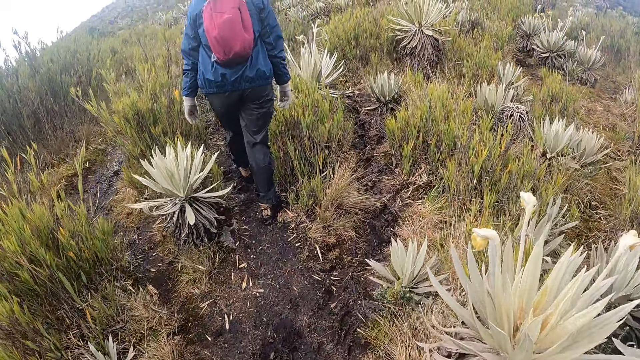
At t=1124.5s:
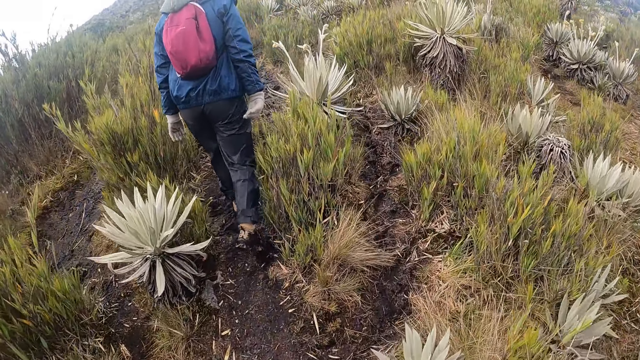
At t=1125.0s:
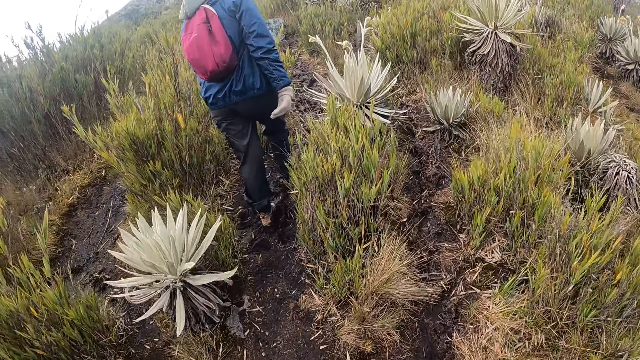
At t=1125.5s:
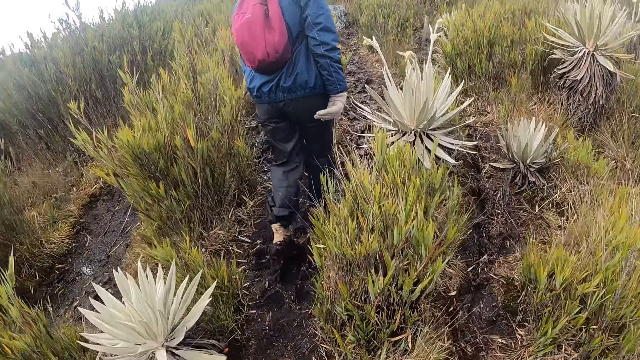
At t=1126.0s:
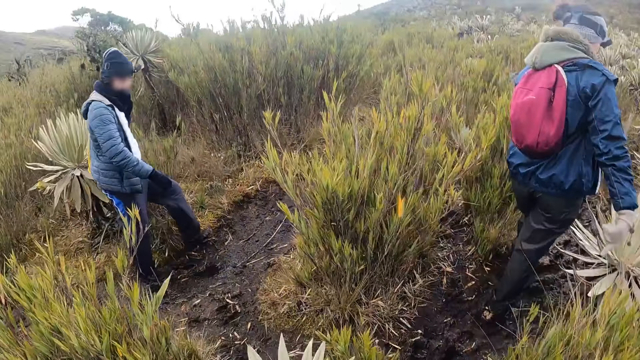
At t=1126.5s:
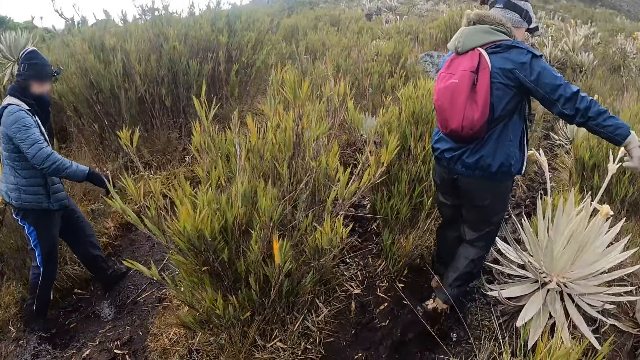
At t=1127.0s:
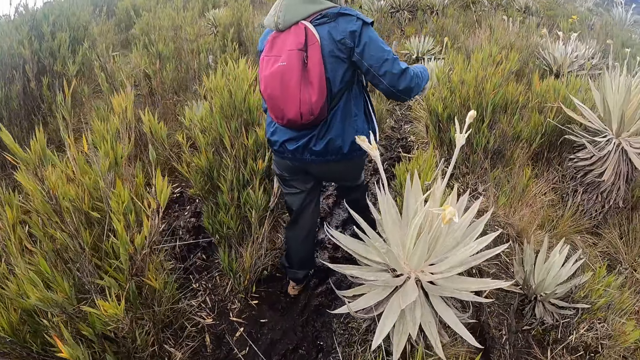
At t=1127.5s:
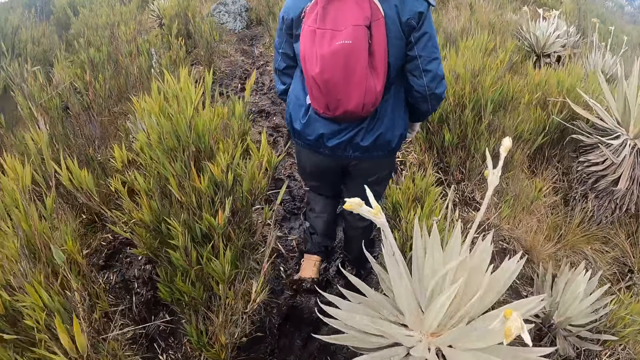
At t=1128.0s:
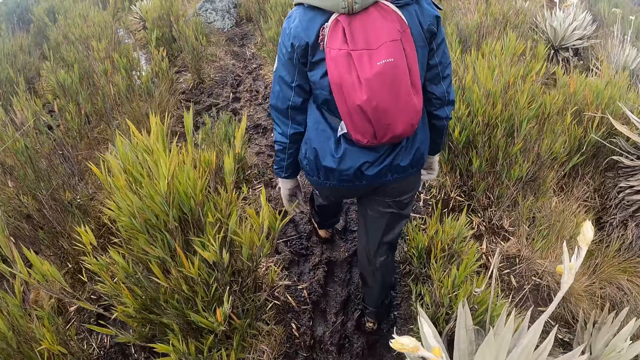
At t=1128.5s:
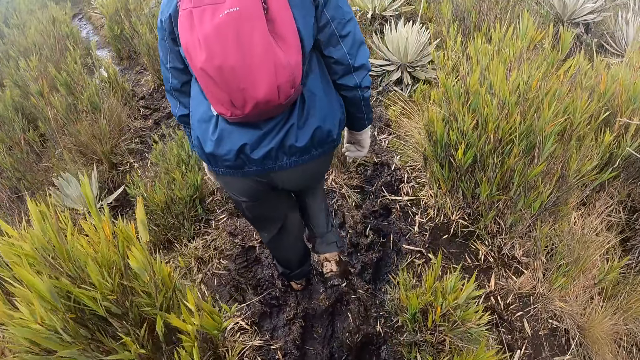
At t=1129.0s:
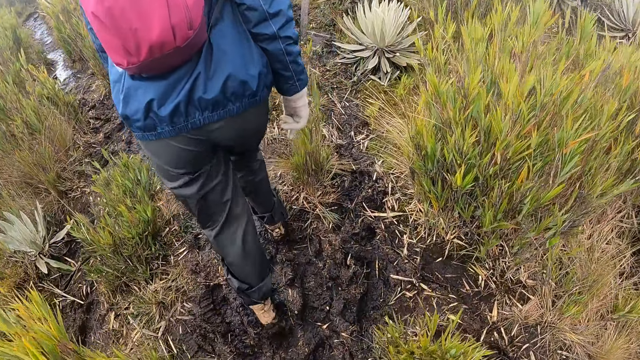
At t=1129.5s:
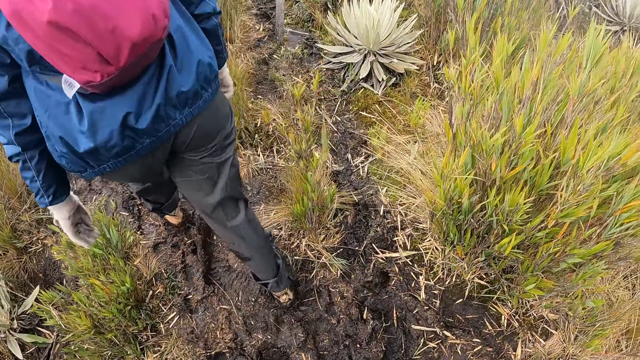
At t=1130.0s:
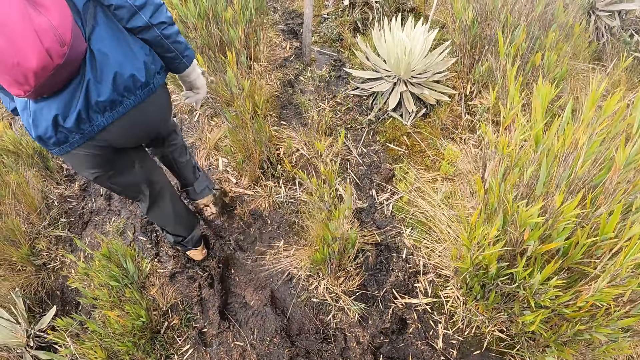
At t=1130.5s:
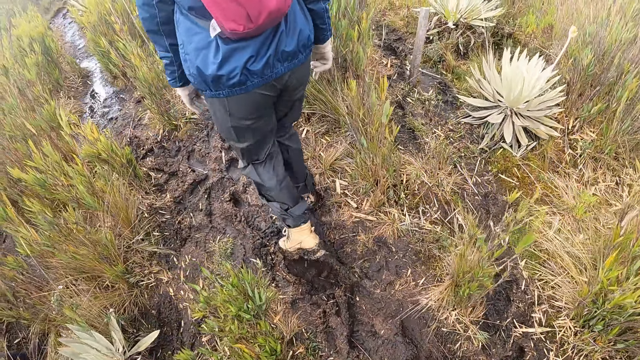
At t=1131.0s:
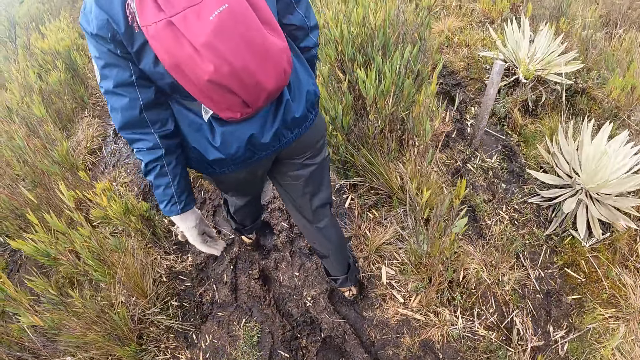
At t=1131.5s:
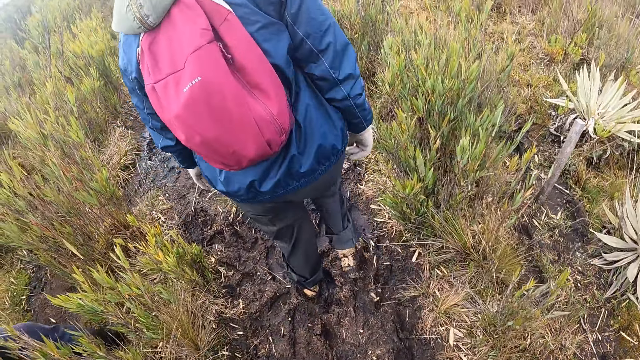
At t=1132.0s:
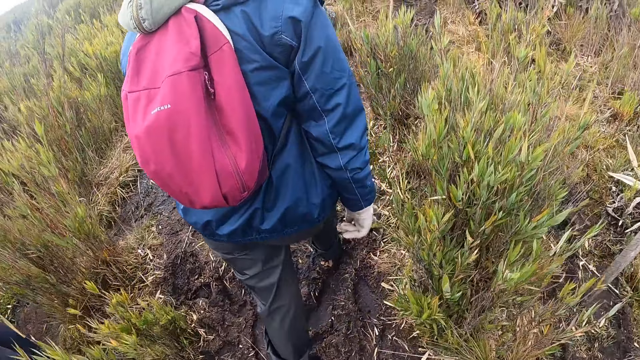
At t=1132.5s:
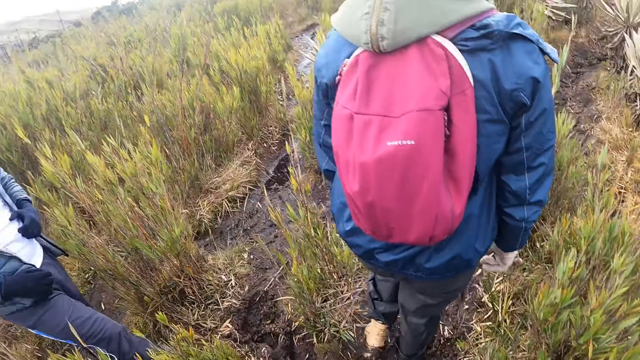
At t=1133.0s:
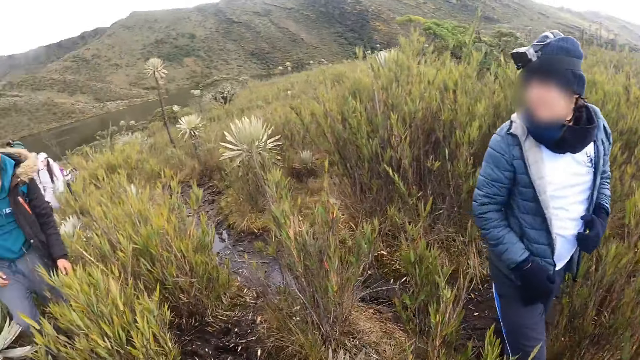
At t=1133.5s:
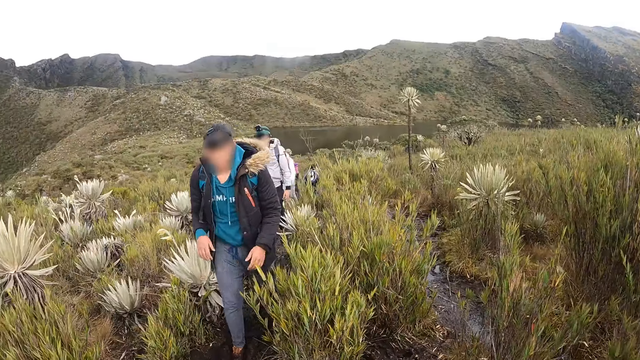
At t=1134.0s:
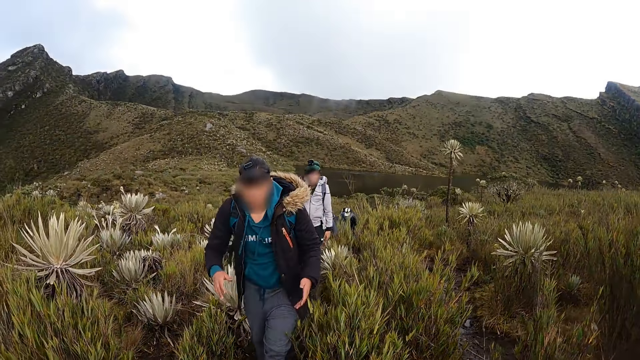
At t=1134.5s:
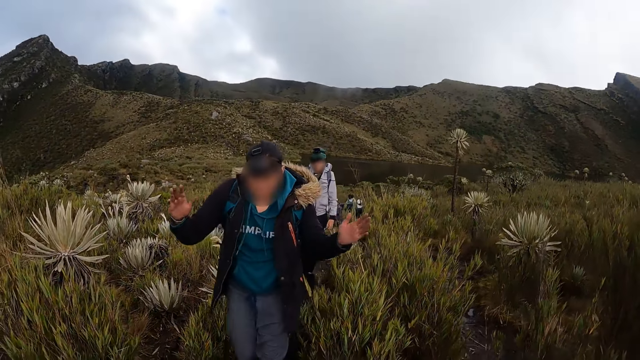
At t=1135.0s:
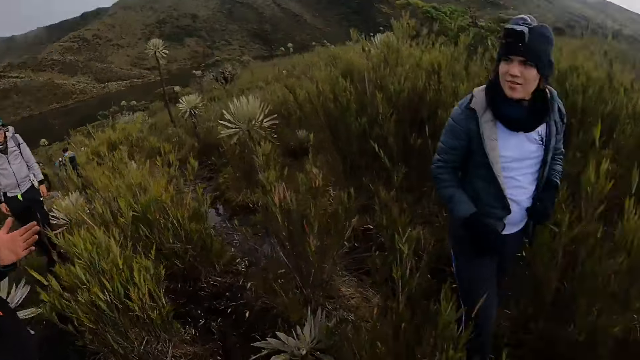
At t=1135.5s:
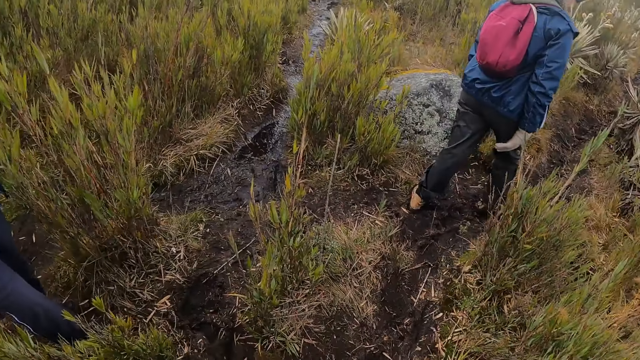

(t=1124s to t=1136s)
The man walks through the bushy hill.

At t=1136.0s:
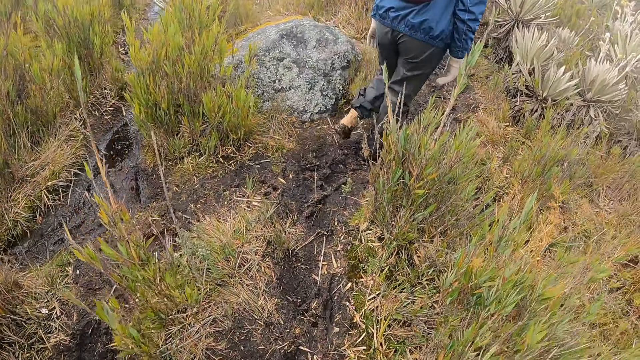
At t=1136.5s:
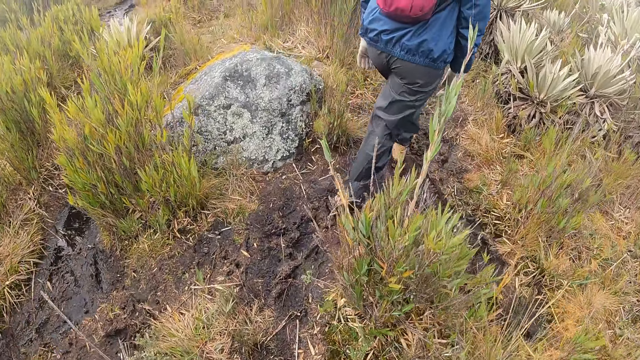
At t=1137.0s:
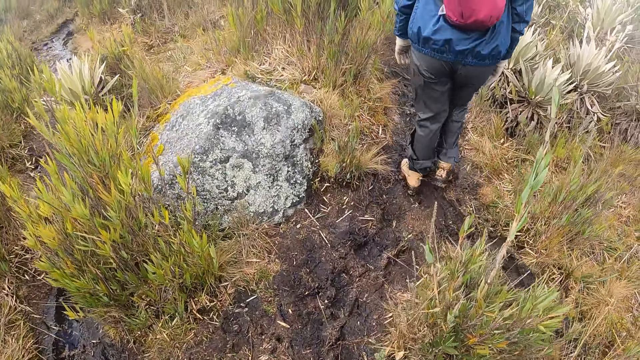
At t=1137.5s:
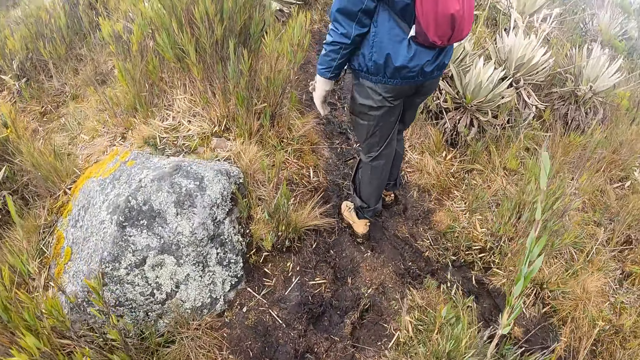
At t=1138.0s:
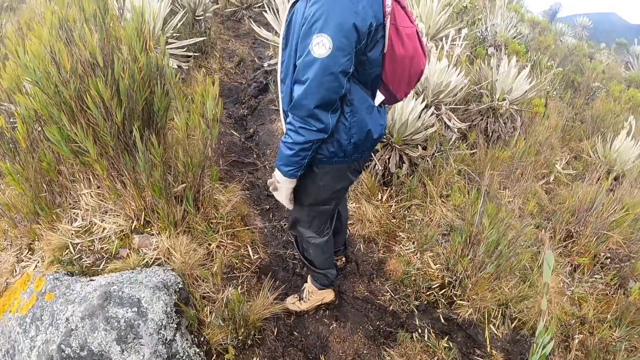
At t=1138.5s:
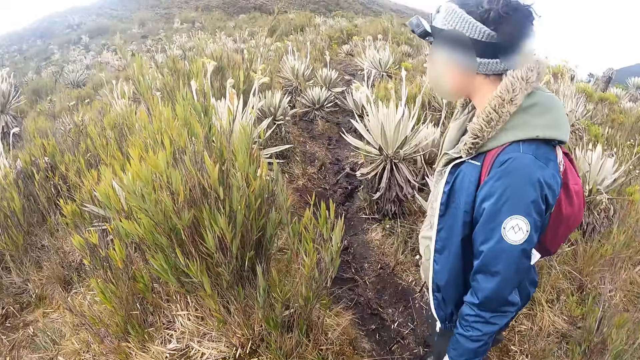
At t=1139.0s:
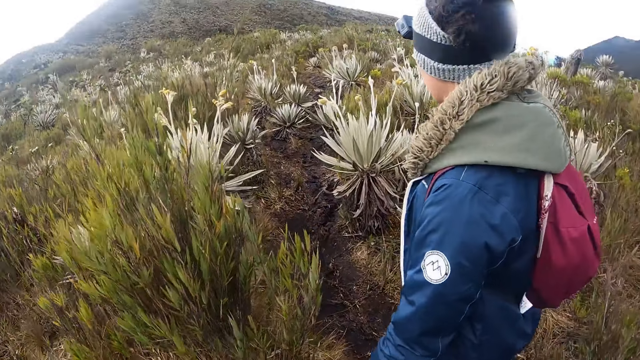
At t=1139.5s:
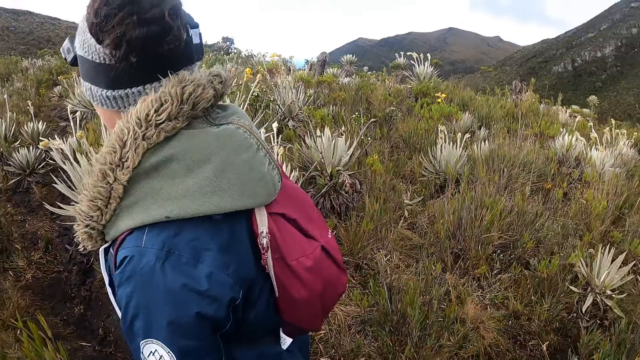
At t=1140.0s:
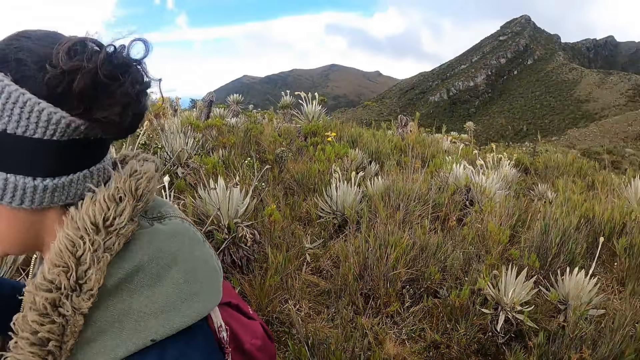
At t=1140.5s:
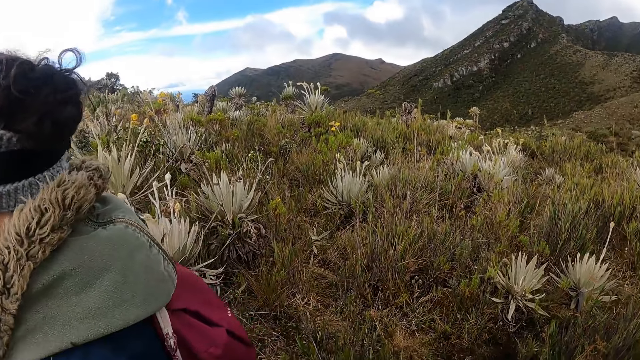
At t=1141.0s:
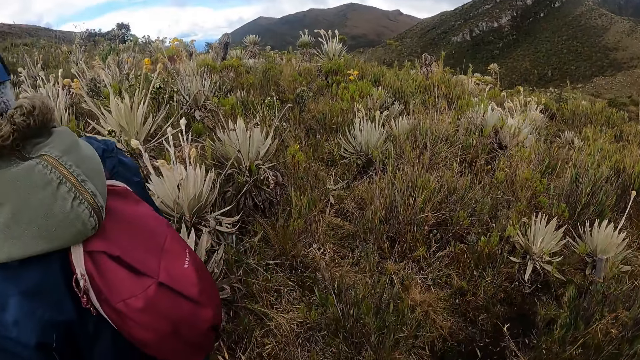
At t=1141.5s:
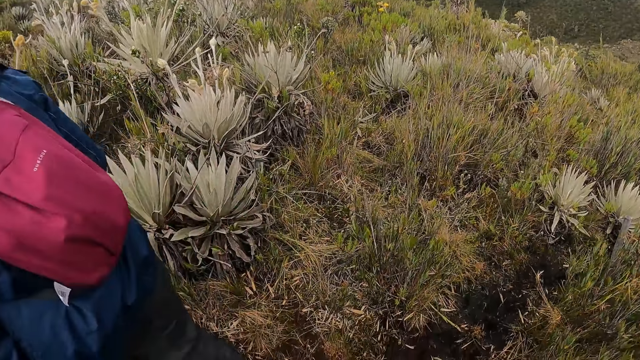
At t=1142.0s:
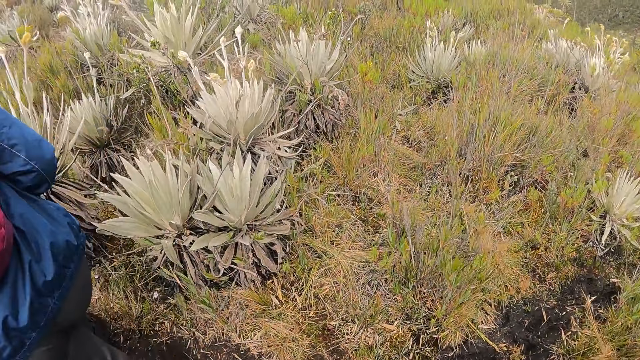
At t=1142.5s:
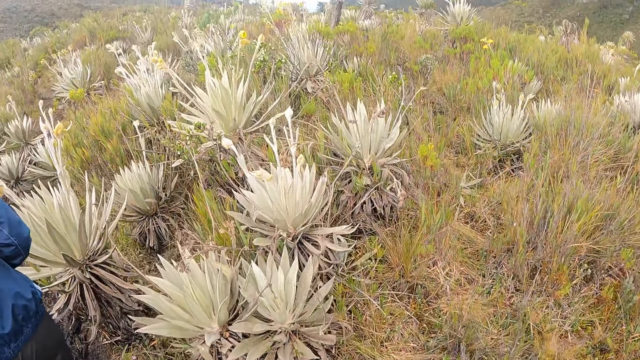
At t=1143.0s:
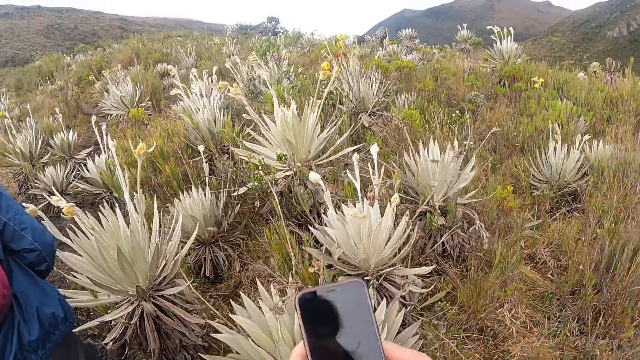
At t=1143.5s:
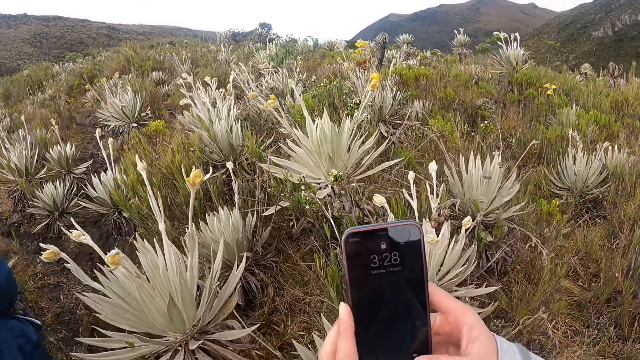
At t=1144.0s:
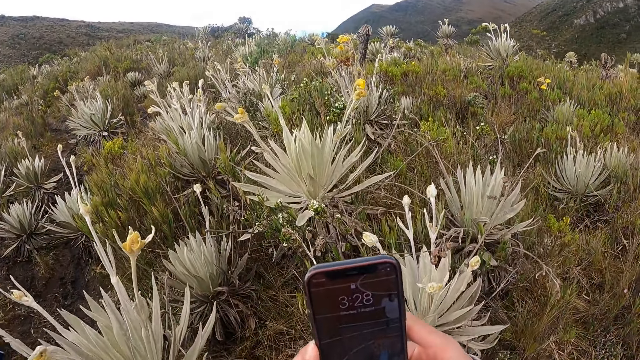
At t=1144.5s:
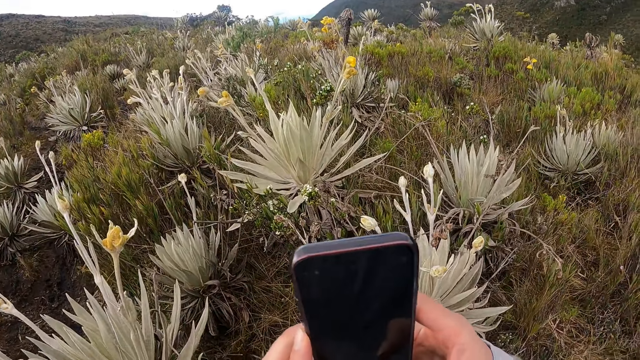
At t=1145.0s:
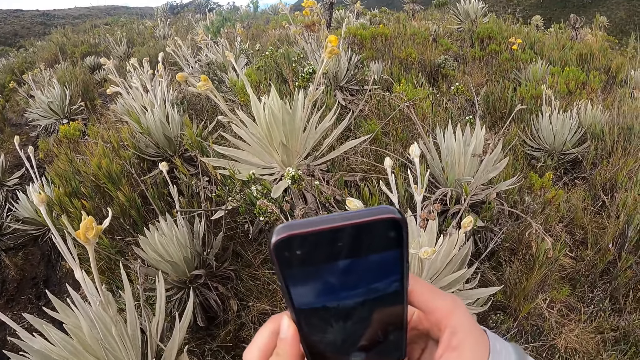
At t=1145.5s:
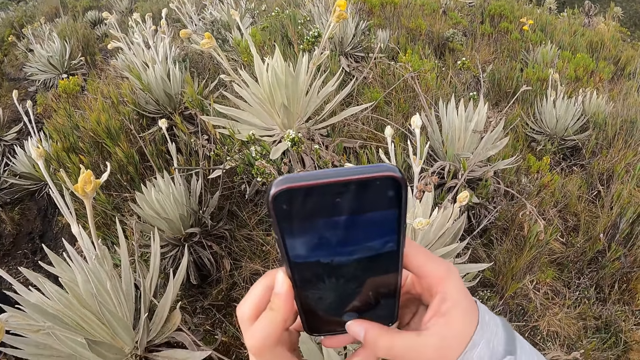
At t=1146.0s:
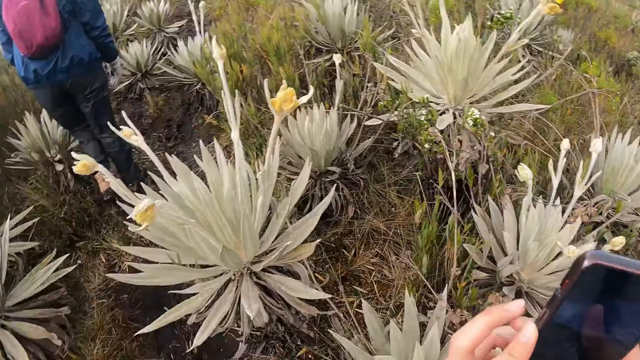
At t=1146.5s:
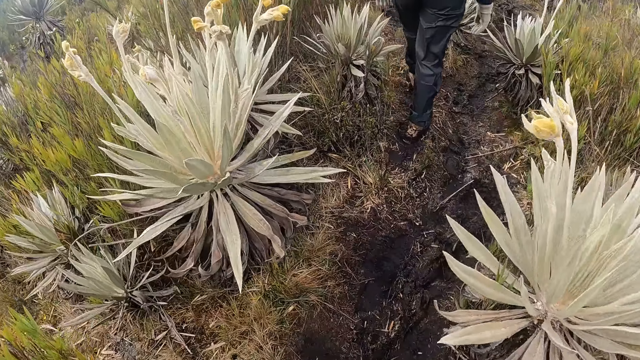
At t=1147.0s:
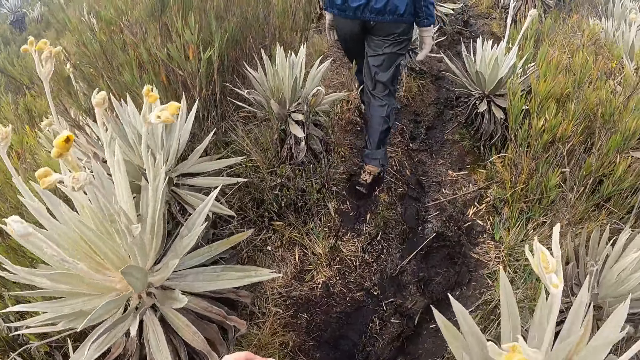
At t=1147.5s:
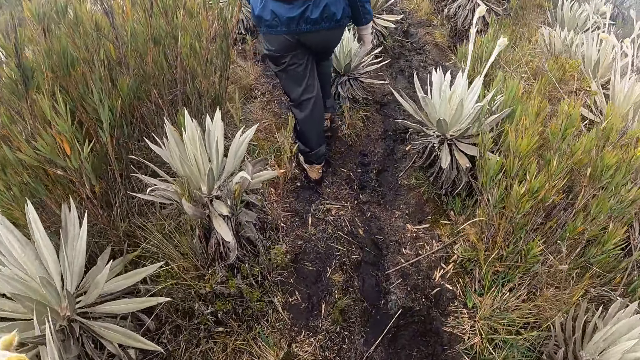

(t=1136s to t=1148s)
The woman stops walking in the bushy hill. The camera wearer stops walking in the bushy hill. The woman walks through the bushy hill. The camera wearer walks through the bushy hill. They operate a phone with both hands. They take a photo of the shrubs with the phone.
